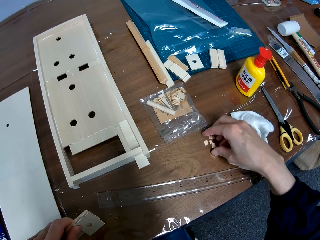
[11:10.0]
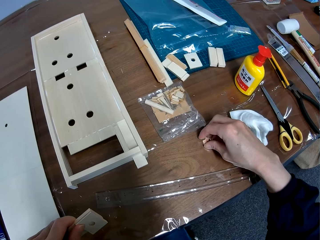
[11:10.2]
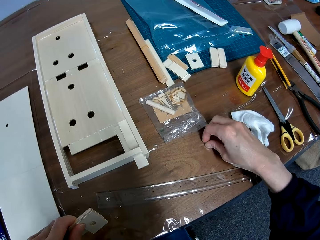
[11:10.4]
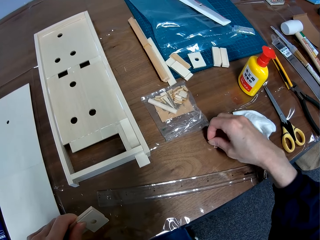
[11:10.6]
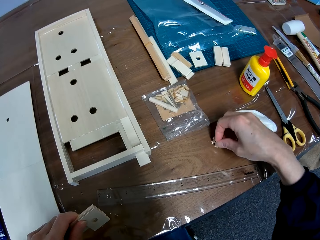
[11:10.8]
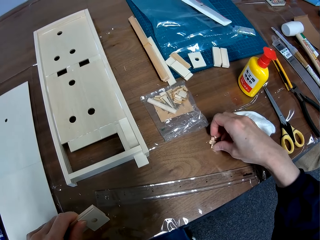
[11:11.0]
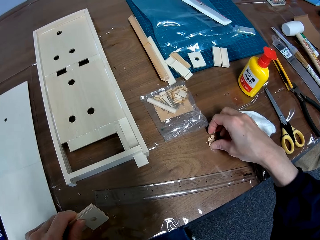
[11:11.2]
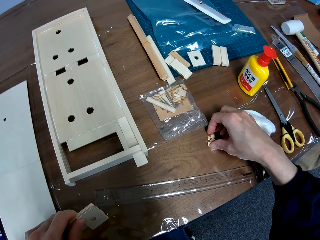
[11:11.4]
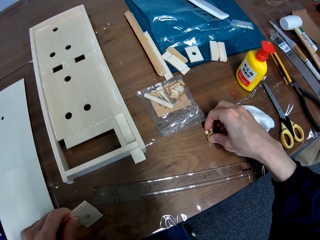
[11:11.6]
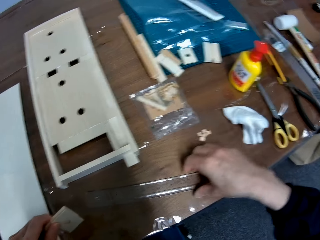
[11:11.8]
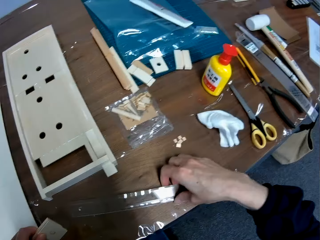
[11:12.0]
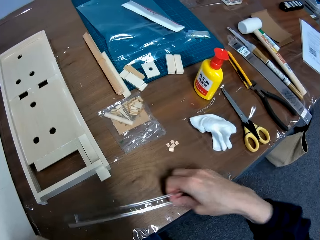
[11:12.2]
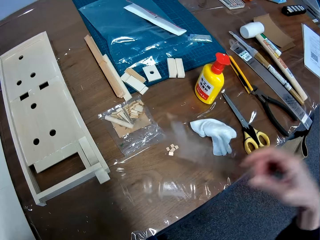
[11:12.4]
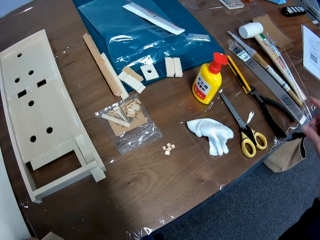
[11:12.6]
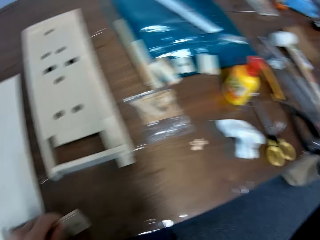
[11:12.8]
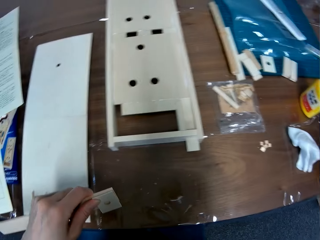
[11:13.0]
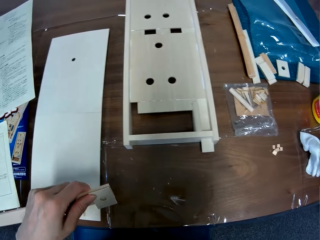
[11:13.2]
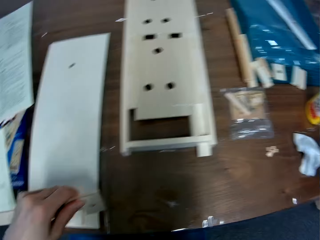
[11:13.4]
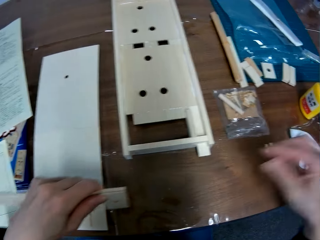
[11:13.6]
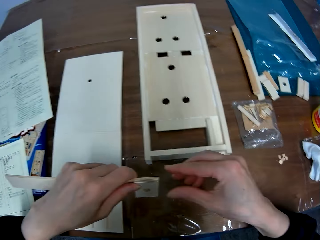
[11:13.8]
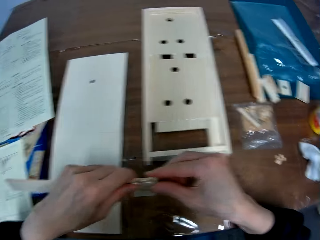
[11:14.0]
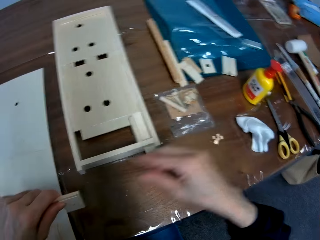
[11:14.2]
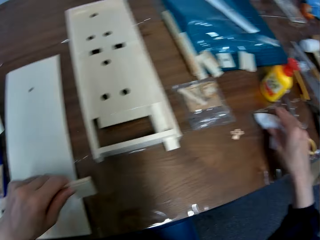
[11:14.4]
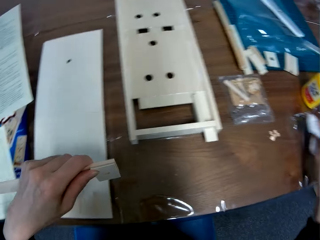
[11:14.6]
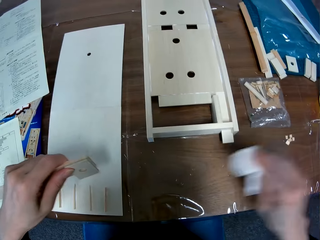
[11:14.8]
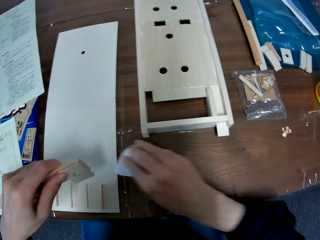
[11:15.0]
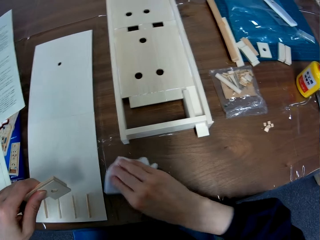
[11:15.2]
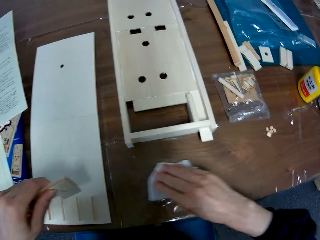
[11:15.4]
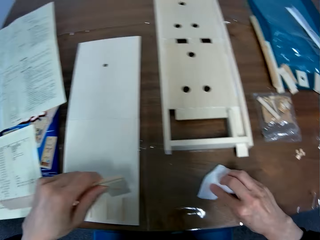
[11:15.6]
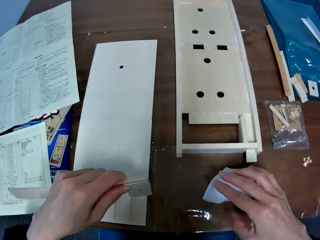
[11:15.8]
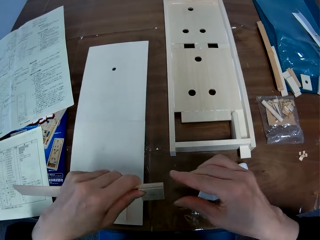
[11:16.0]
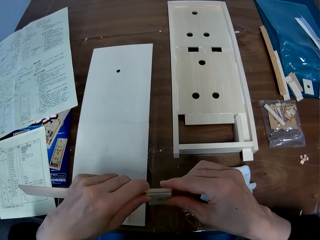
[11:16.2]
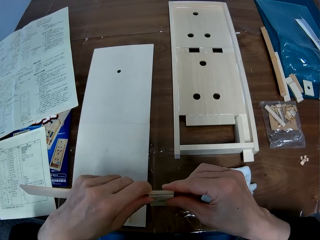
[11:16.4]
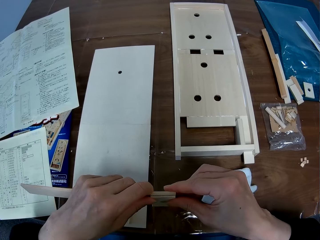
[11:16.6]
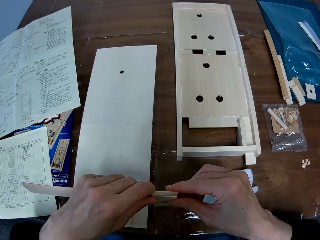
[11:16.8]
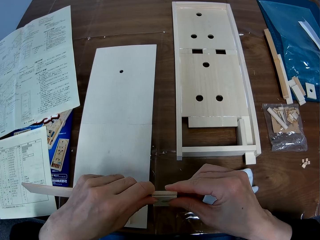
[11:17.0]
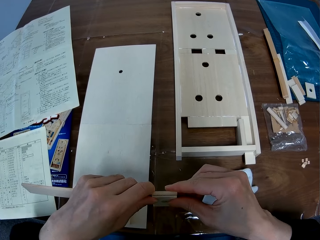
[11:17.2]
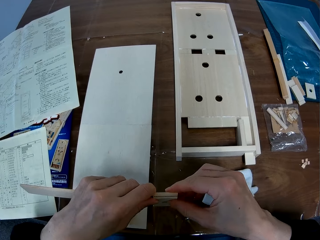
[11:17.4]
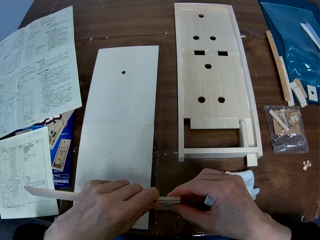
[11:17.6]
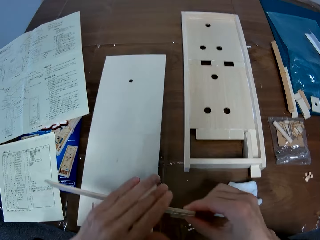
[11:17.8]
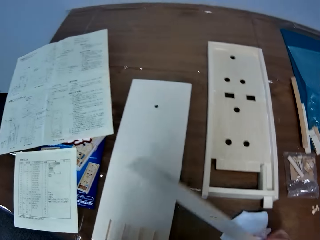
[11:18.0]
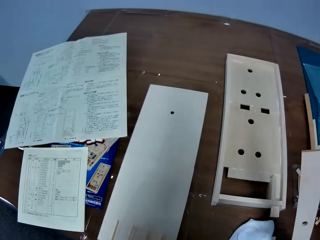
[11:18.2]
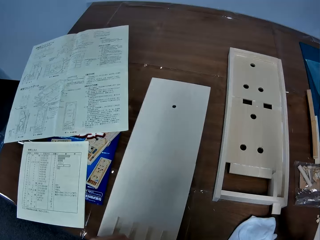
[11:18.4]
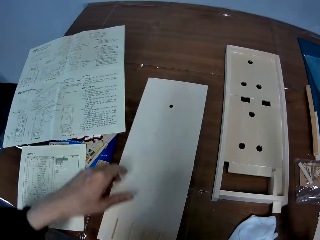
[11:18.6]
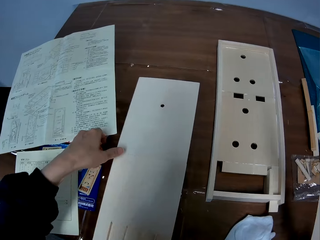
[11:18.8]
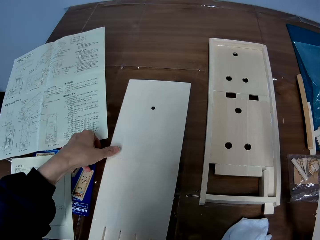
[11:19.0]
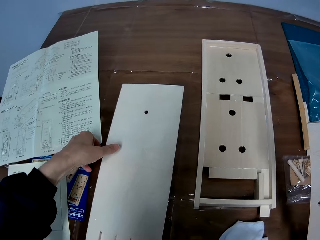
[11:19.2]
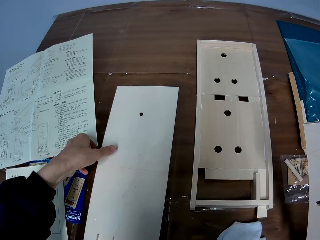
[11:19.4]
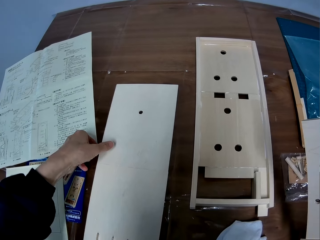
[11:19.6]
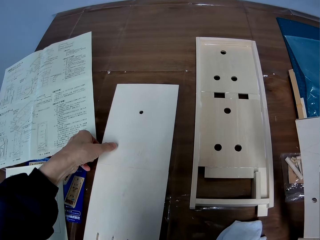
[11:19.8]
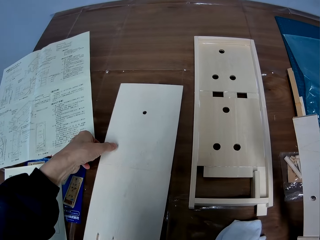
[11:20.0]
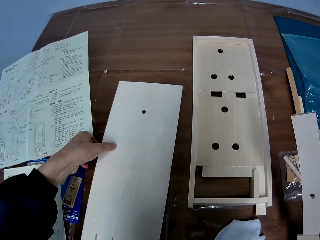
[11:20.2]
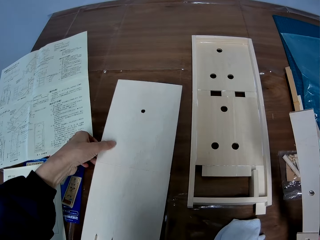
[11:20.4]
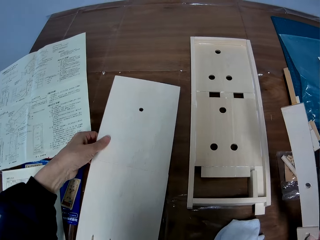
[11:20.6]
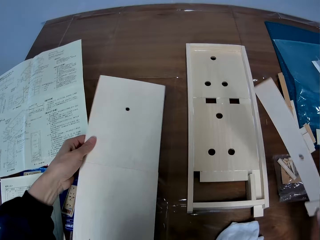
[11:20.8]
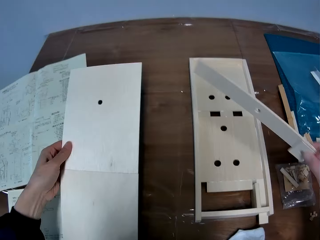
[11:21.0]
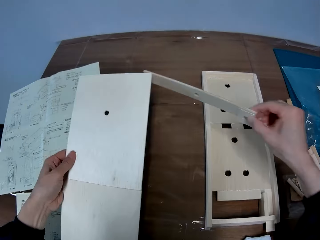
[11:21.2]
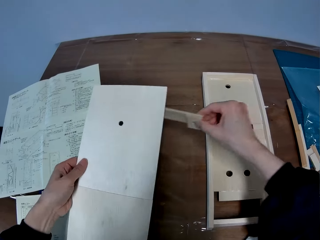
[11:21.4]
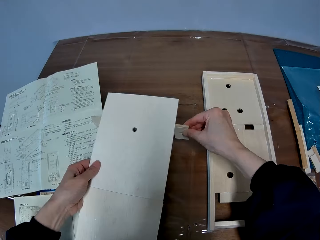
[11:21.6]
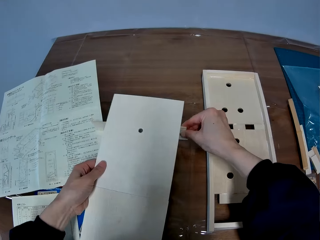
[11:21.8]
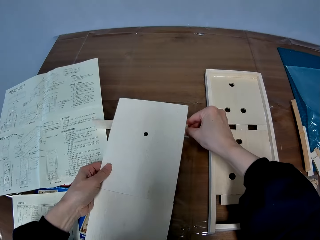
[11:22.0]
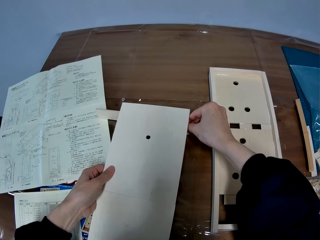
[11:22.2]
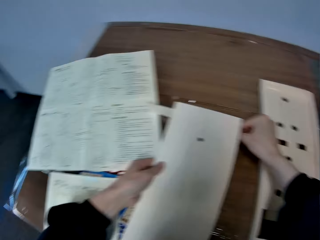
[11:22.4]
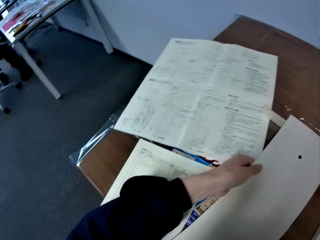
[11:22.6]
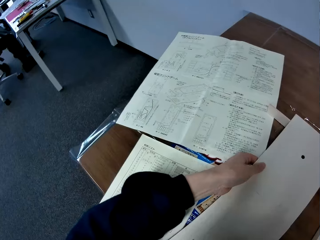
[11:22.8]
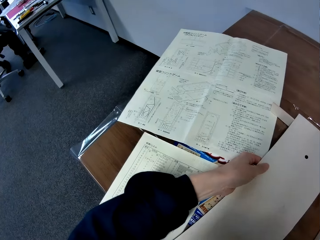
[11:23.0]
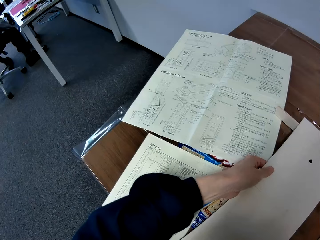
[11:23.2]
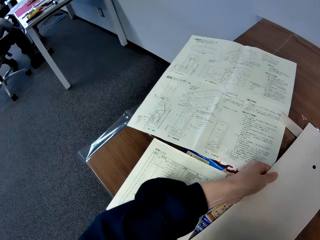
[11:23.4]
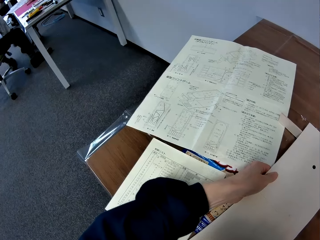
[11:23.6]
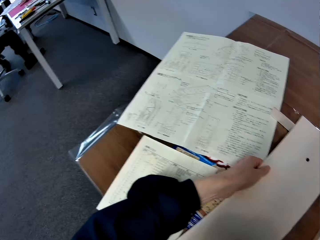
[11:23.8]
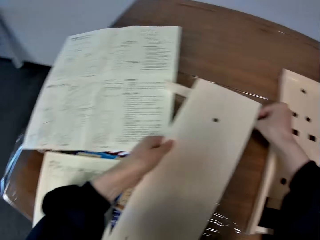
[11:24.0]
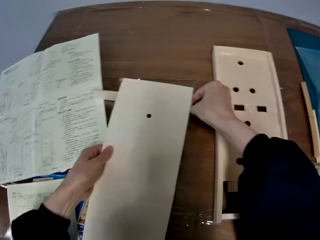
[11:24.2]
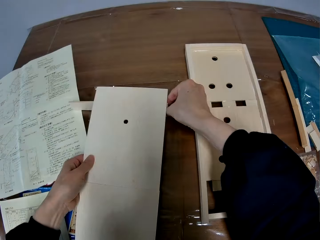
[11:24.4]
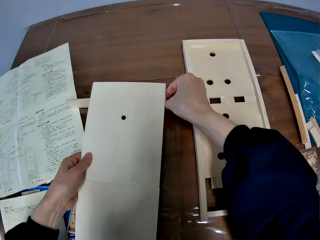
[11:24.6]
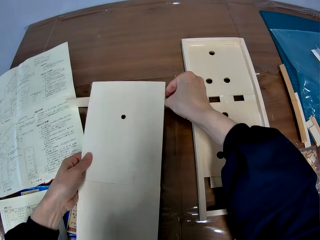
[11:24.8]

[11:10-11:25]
The camera wearer picks up a small wooden piece from the table. He takes his right hand off the pieces on the table. He picks up a ruler from the table with his right hand. He moves a polythene paper from the table. He drops the ruler on the table. He touches the long and short piece of wood with his right hand. He picks up a white piece of cloth from the table with his right hand. He wipes dust from the table with the white piece of cloth. He takes his right hand off the white piece of cloth. He holds both pieces of wood together with both hands. He picks up the flat wood sheet or wooden pinball machine from the table with his left hand. He places the flat wood sheet on both pieces of wood on the table. He aligns the wooden pinball machine on the pieces of wood.

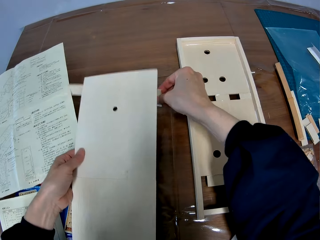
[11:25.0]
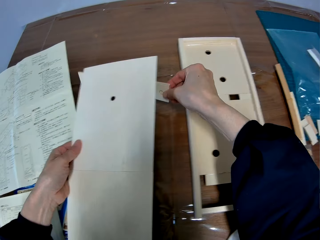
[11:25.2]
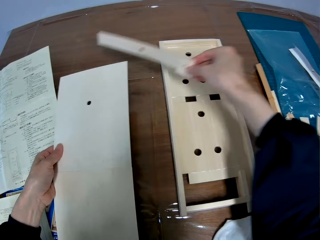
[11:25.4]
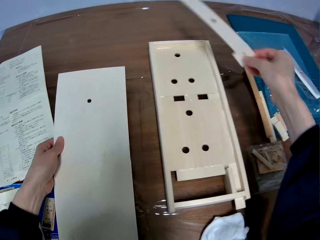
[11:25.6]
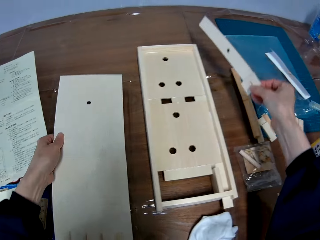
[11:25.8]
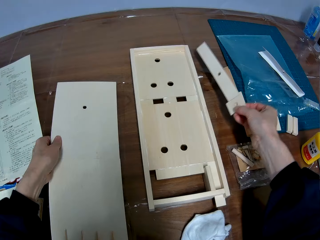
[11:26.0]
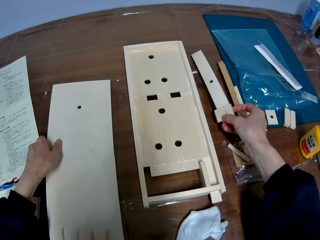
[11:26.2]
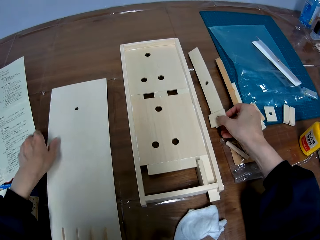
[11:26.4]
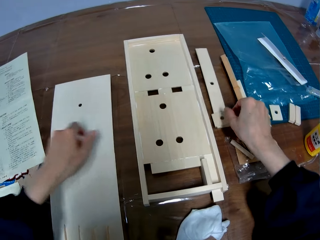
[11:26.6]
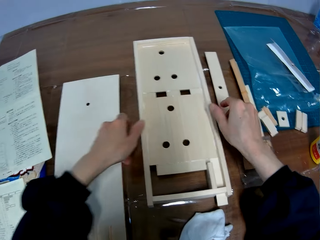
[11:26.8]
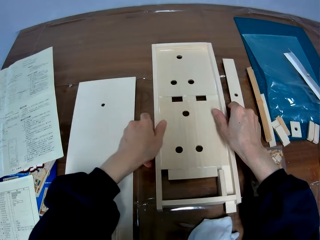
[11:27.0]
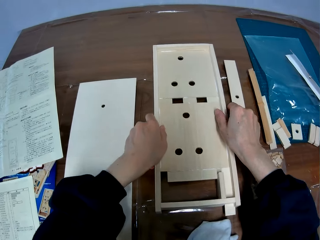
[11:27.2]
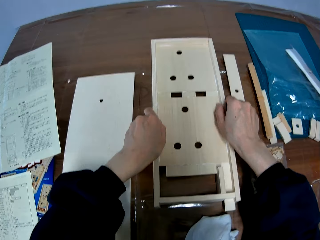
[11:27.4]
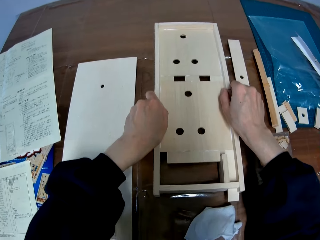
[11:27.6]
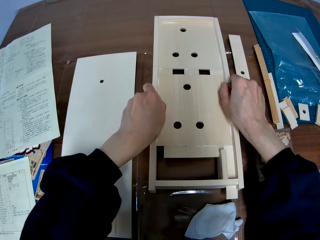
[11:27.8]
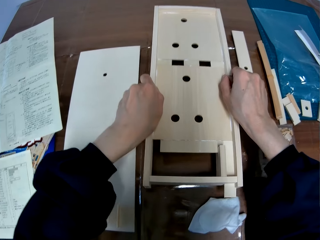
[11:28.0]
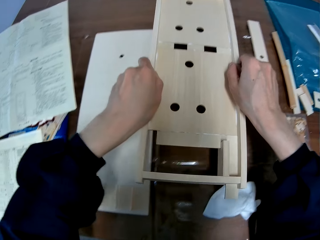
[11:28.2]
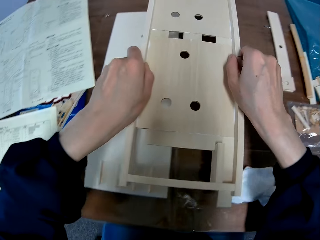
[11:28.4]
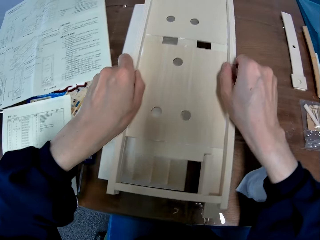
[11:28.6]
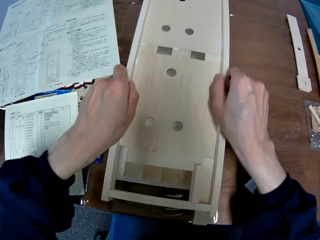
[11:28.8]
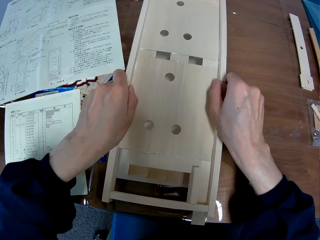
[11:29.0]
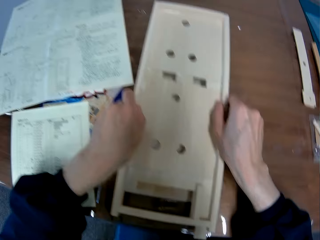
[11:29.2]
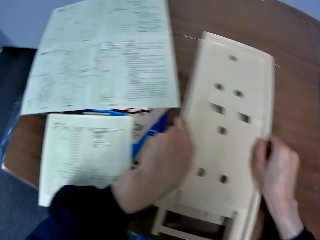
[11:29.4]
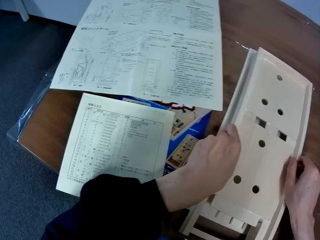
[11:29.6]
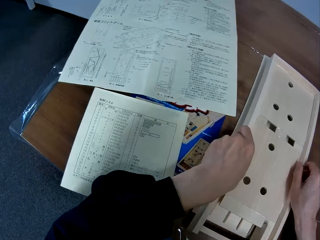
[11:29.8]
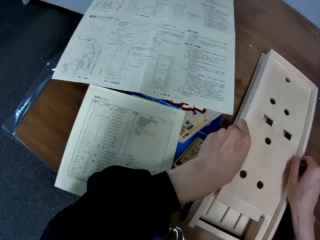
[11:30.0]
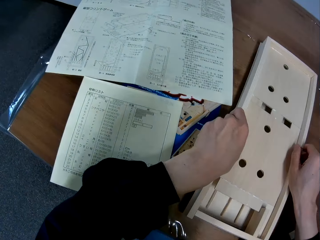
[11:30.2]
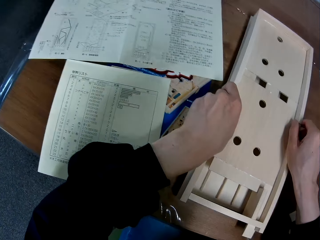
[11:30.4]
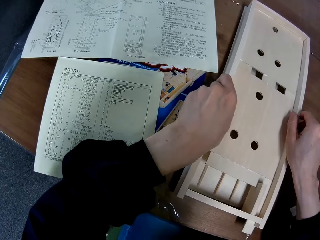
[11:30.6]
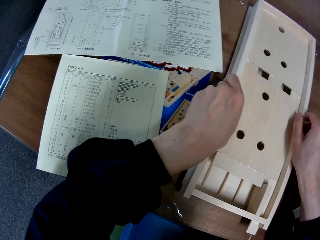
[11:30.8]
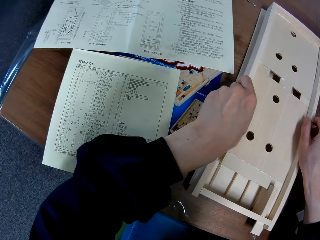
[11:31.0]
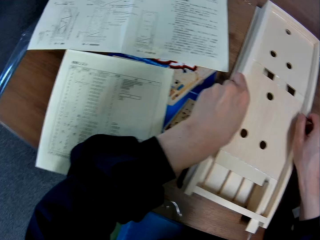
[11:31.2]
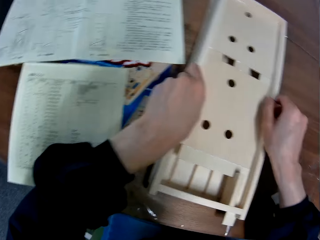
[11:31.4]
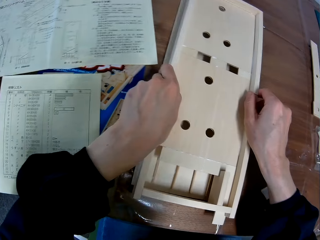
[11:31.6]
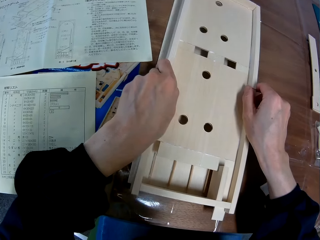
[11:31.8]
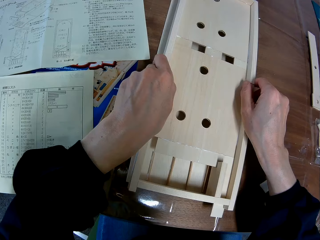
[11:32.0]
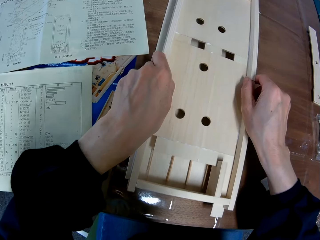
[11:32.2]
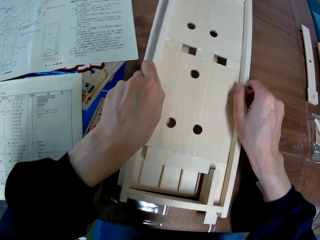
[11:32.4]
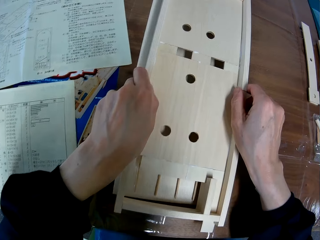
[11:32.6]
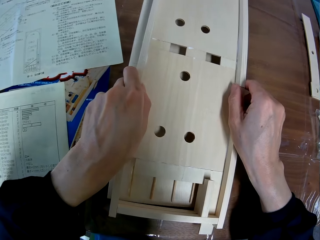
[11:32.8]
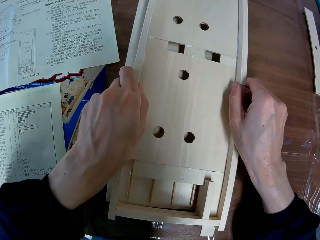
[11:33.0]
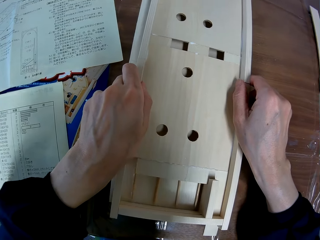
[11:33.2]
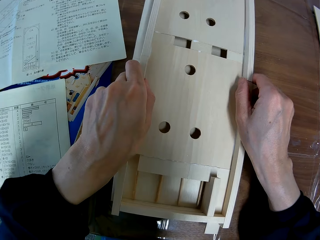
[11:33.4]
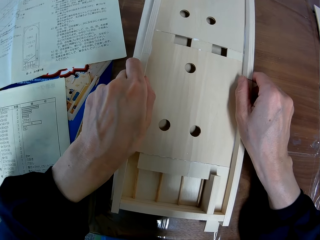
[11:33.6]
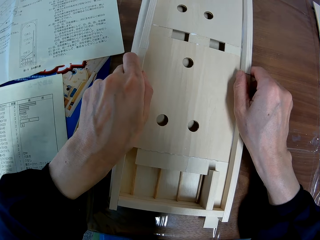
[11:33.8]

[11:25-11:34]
The camera wearer removes both pieces of wood under the flat wood sheet or wooden pinball machine. They drop both pieces of wood on the table. They drop the flat wood sheet on the table. They lift the wood craft or another wooden pinball machine from the table with both hands. They place the wood craft on the flat wood sheet on the table. They align the wooden pinball machines together.
